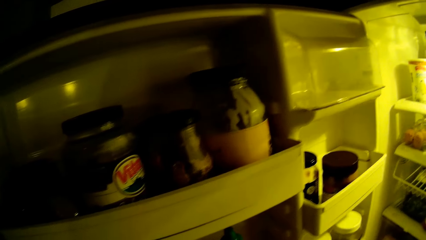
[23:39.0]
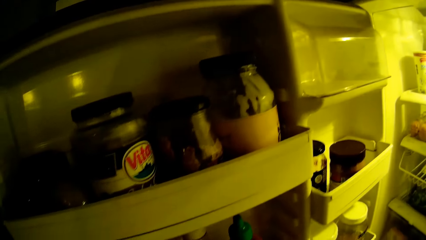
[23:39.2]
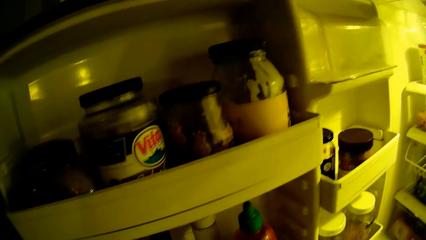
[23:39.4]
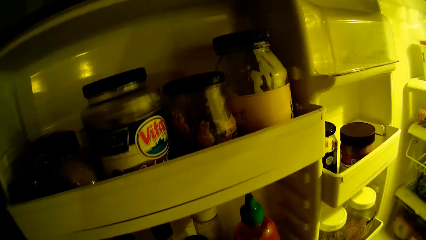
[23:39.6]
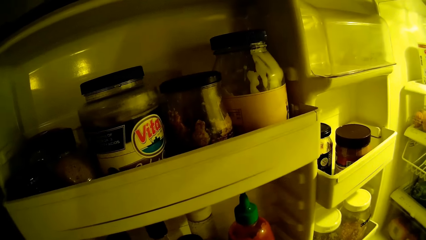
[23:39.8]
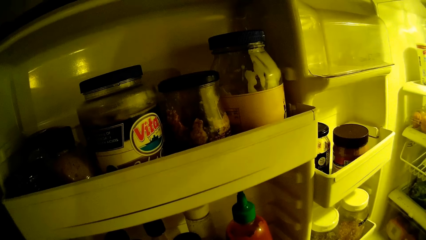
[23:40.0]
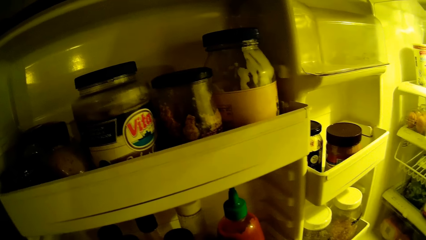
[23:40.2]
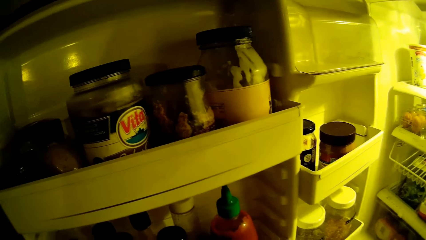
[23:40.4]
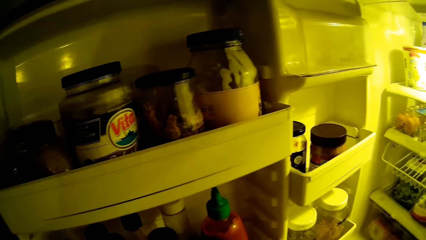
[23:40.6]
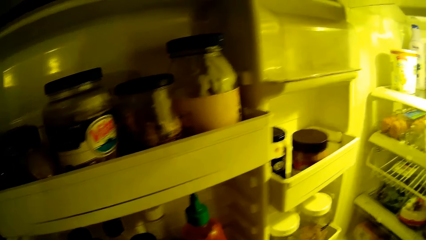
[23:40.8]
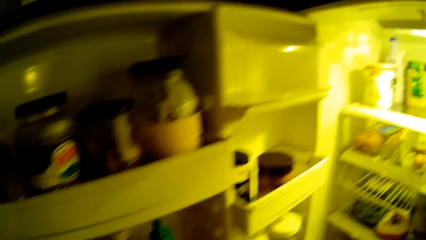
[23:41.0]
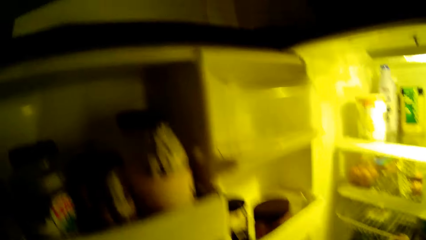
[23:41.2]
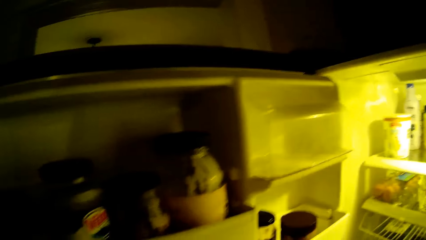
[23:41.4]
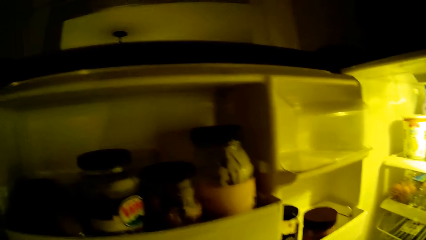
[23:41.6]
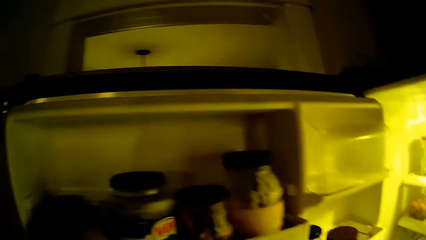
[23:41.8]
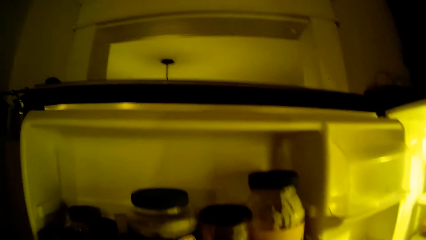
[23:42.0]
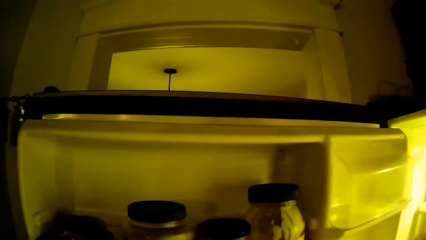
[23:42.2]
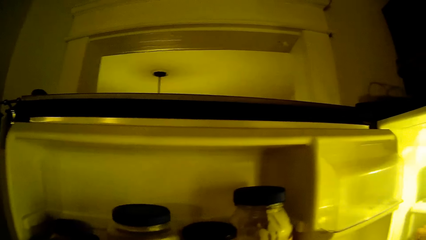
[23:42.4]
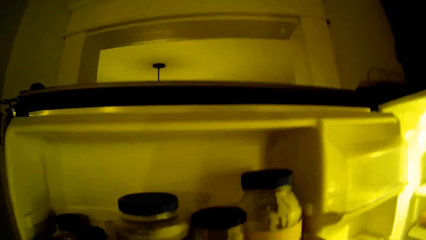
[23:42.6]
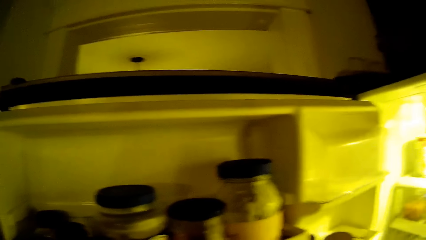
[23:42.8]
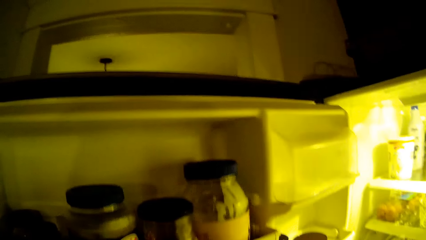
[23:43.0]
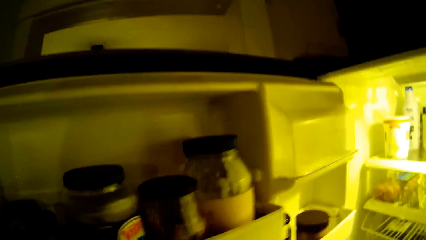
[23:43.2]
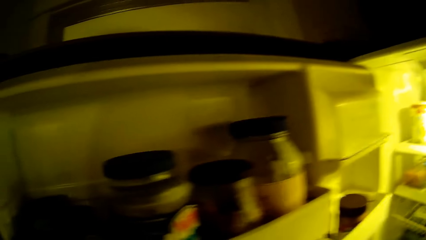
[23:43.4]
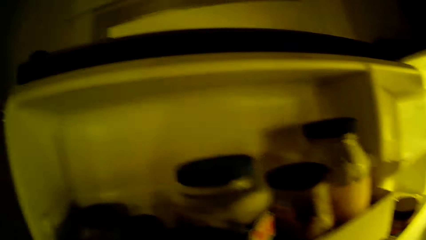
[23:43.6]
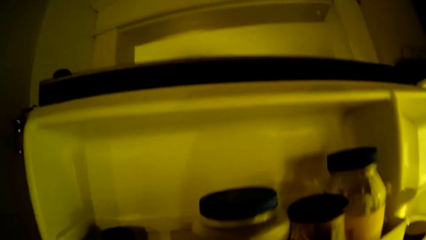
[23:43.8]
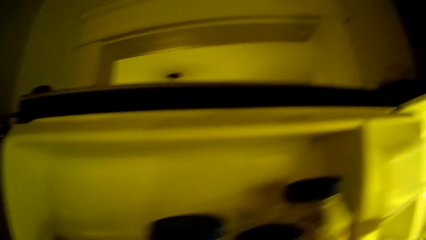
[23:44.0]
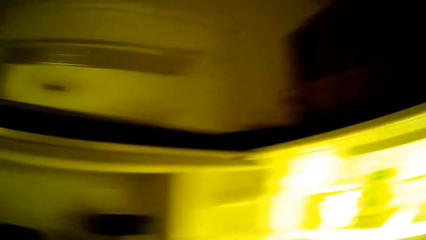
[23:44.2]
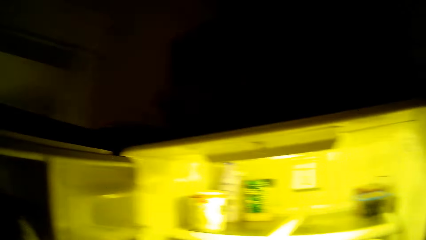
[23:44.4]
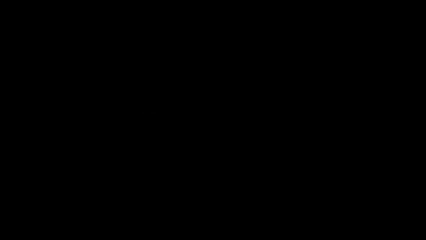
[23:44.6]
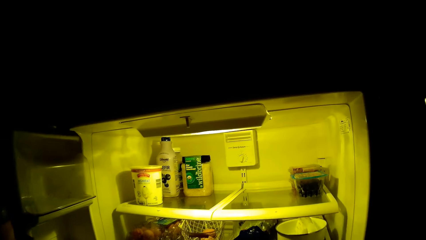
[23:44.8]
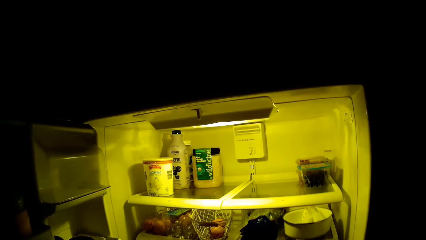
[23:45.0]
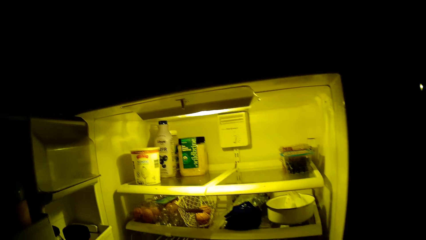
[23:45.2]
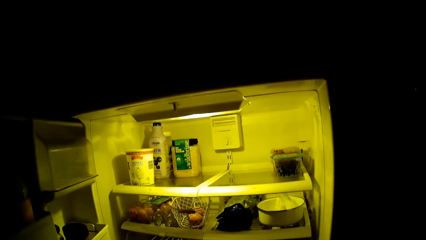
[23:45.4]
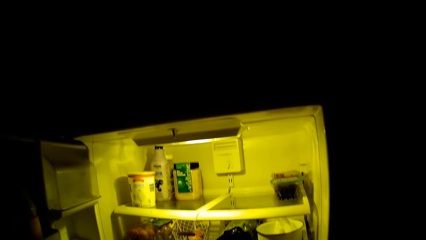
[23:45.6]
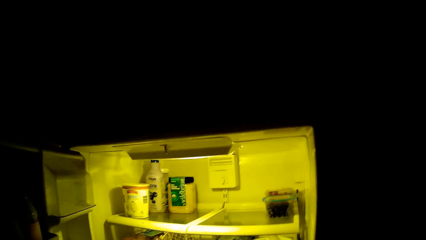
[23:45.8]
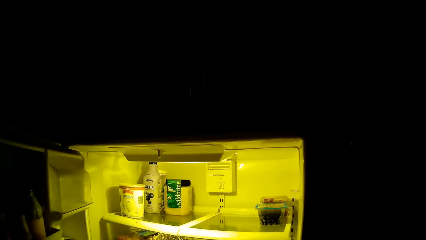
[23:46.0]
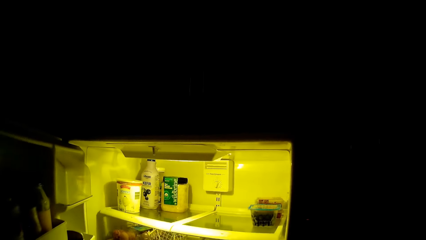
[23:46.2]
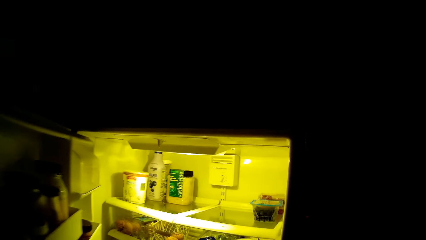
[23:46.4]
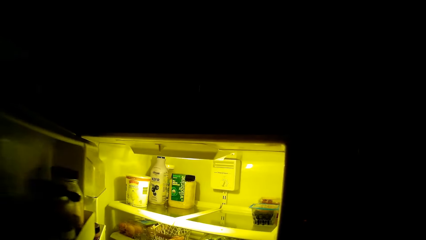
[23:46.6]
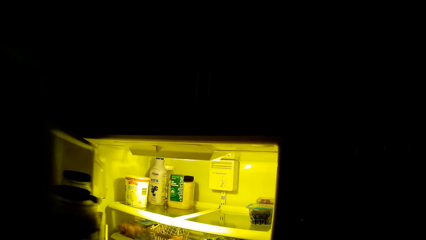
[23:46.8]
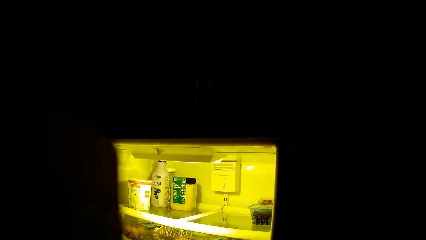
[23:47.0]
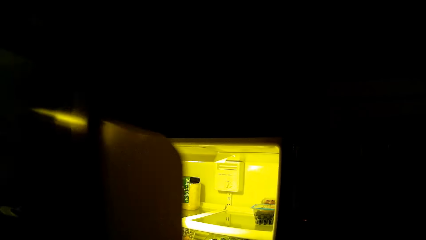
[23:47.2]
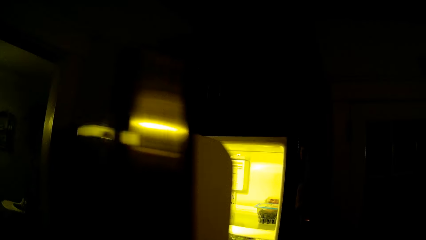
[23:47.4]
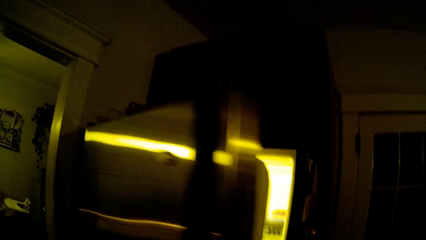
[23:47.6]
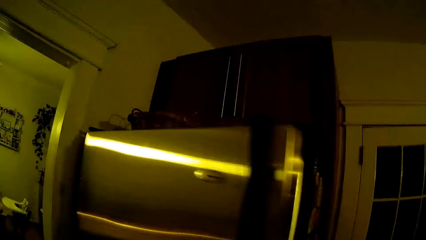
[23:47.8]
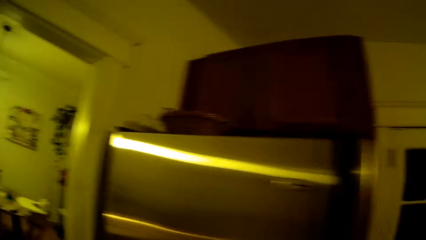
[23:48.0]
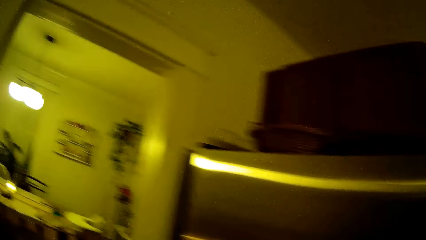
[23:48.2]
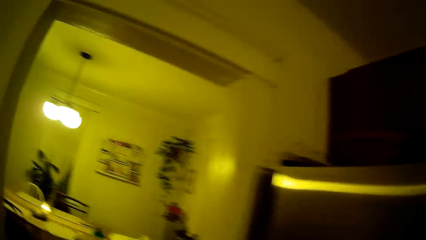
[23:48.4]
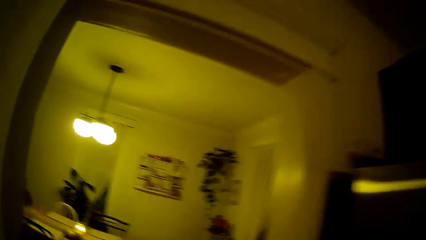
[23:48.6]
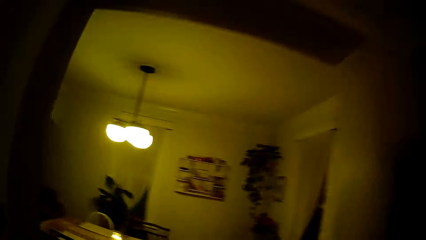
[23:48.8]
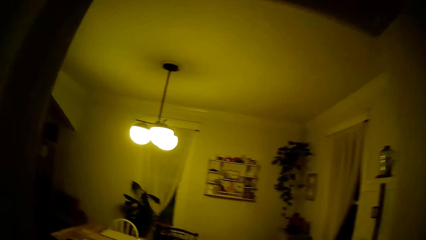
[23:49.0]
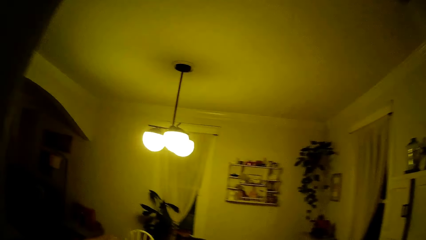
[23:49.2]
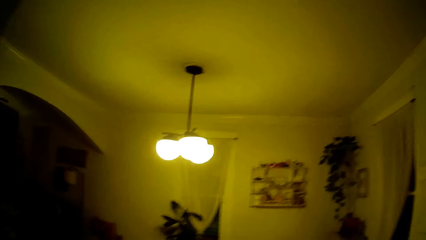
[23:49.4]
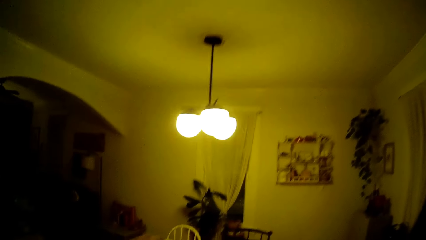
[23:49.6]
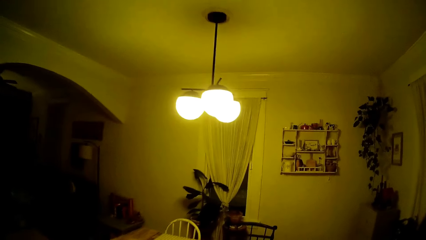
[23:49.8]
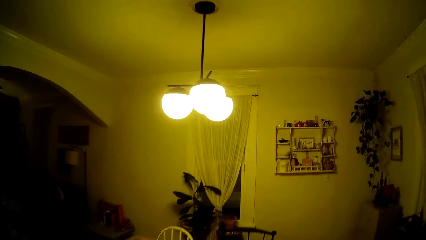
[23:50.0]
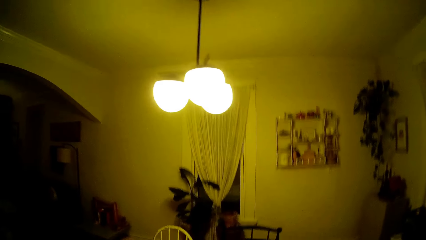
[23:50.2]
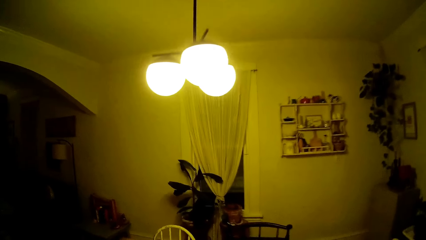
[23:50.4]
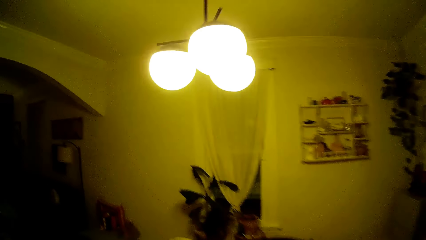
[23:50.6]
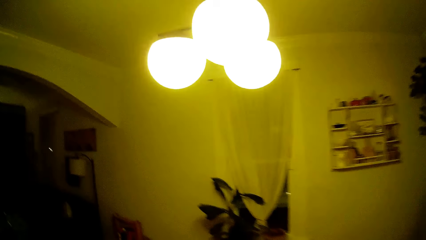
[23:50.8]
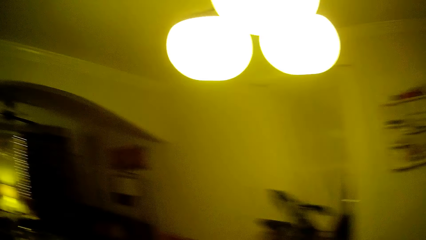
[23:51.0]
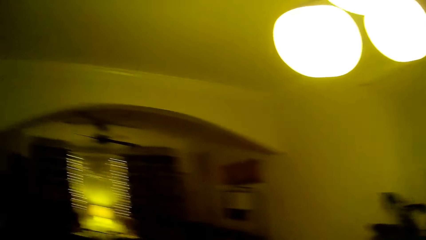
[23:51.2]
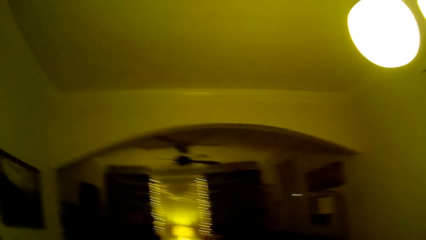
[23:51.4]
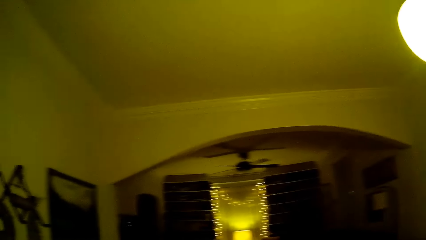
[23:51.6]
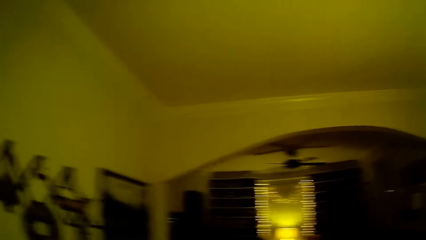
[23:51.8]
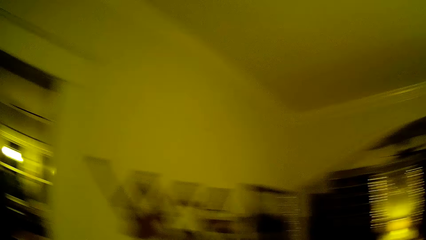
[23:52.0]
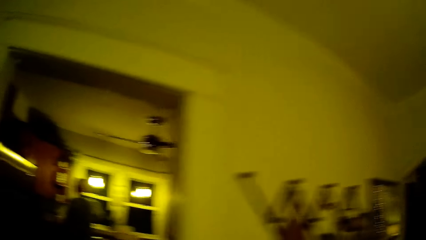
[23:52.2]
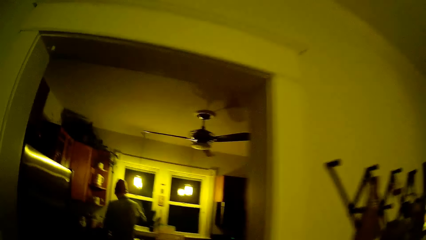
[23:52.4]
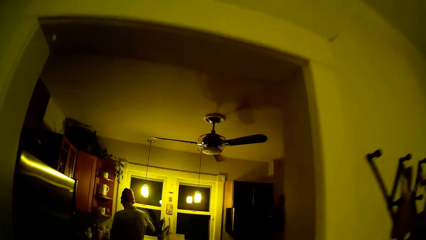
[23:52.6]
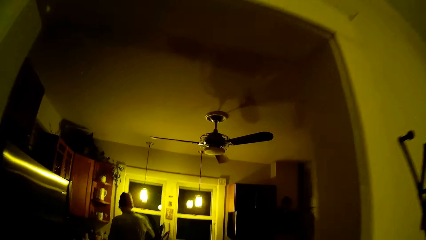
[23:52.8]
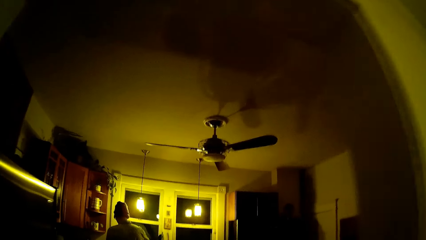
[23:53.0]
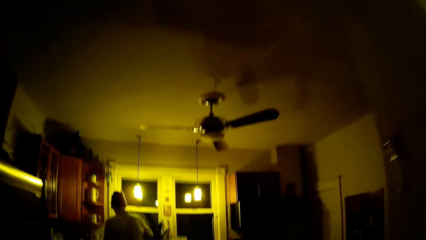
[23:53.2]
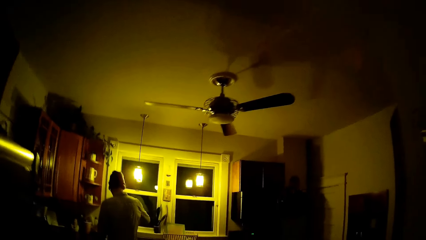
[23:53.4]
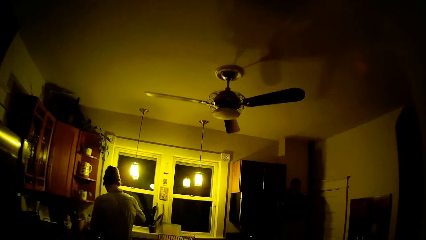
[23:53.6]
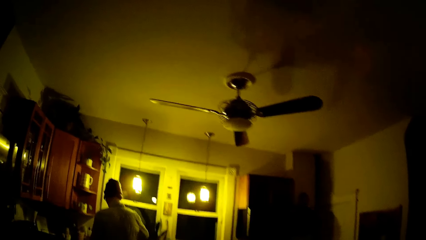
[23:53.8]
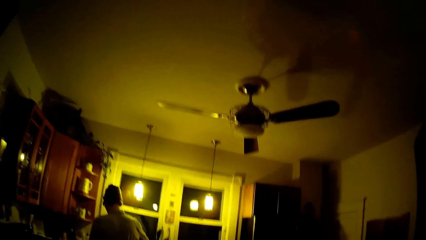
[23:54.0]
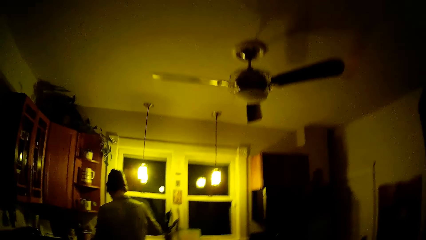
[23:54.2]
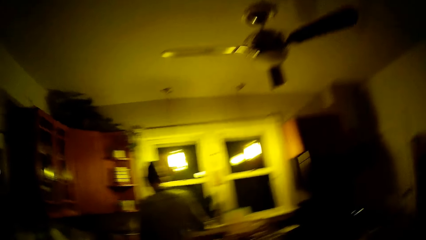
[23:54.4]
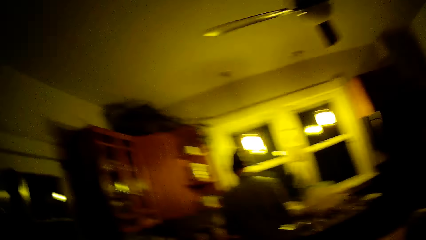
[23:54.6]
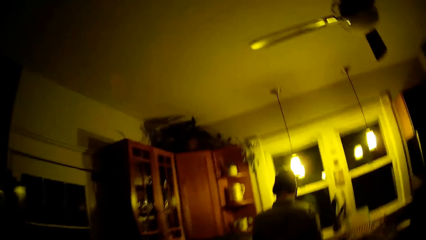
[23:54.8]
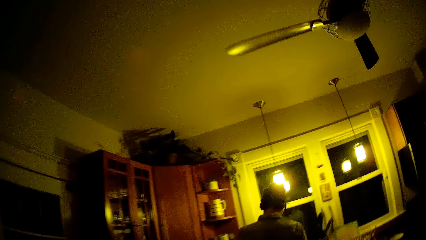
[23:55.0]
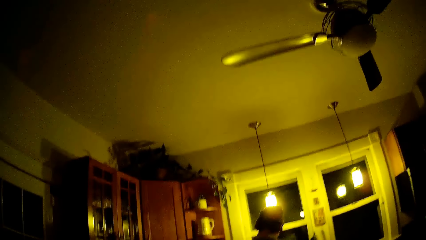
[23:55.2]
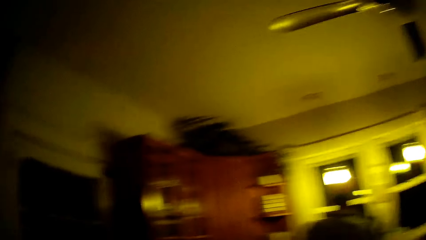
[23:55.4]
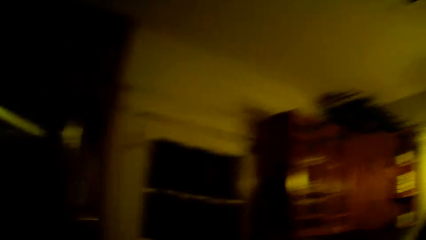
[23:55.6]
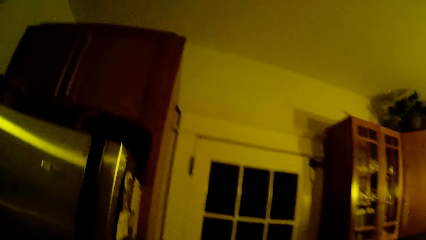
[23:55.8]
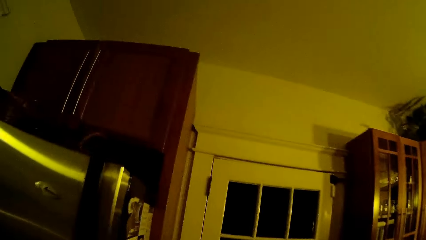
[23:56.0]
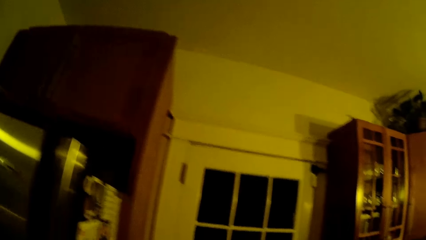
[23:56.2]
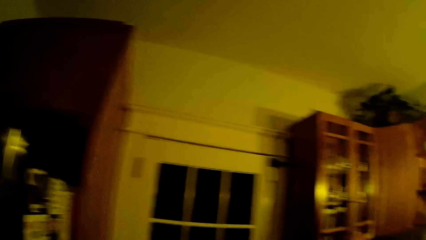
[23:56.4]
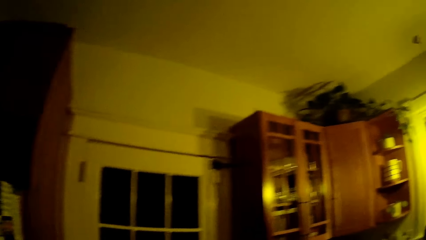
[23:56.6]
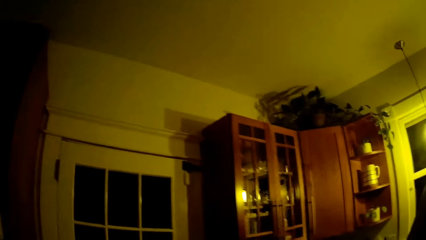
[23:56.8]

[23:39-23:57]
The camera wearer closes the fridge door with her left hand. She walks out of the kitchen into the dining room. She walks out of the dining room into the kitchen. The man pours water in a cup at the kitchen sink with both hands. The camera wearer converses with the man.
